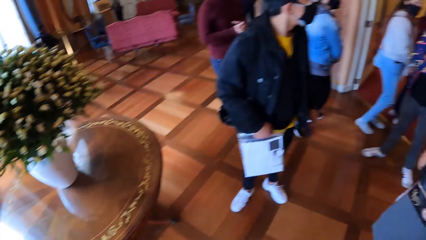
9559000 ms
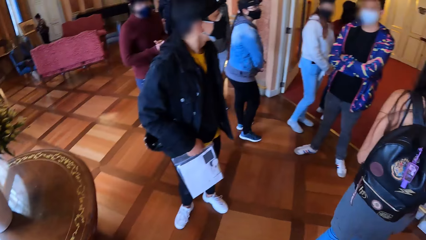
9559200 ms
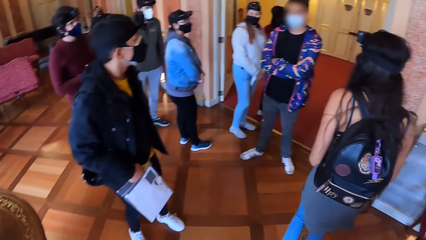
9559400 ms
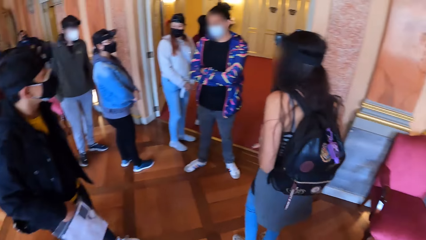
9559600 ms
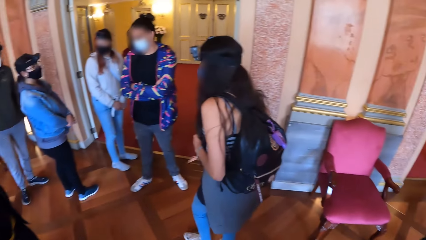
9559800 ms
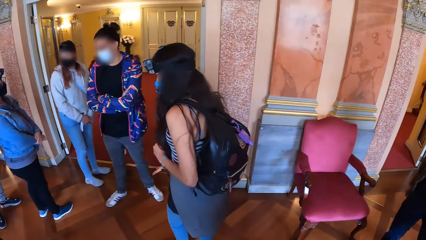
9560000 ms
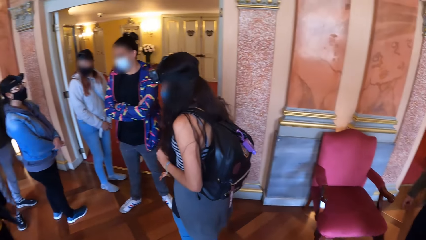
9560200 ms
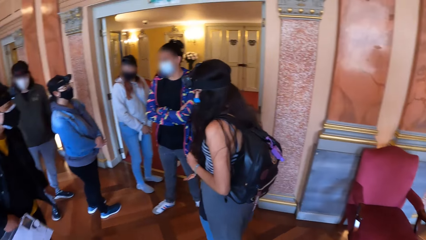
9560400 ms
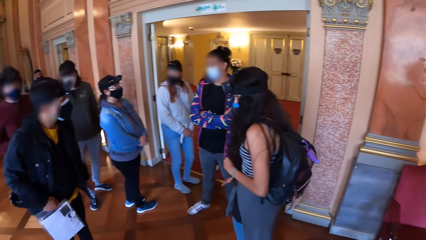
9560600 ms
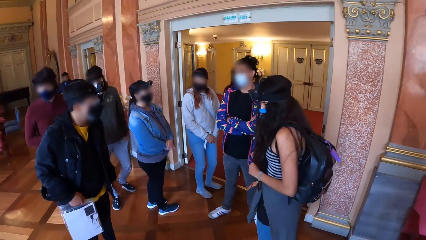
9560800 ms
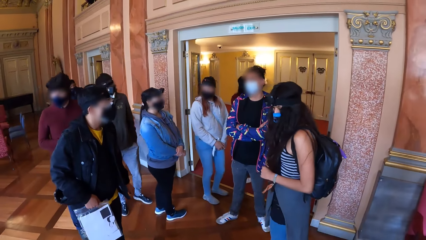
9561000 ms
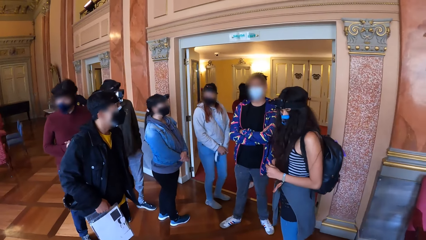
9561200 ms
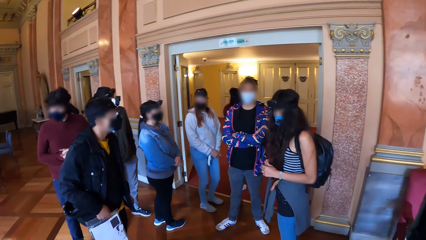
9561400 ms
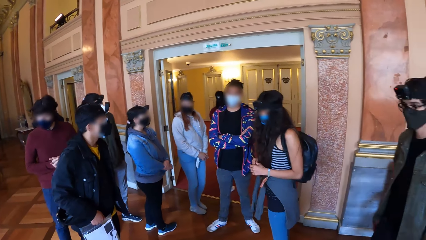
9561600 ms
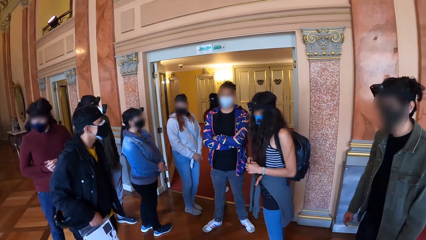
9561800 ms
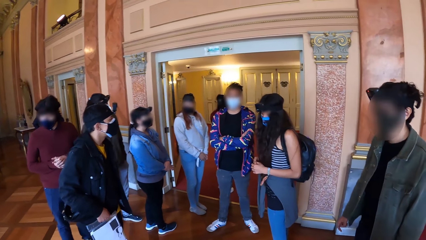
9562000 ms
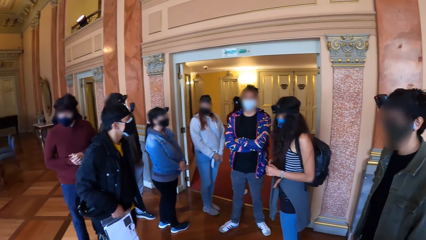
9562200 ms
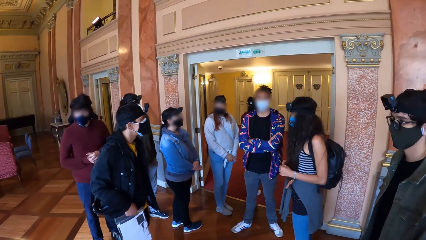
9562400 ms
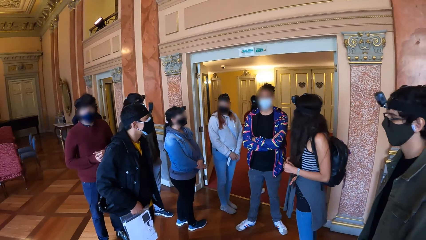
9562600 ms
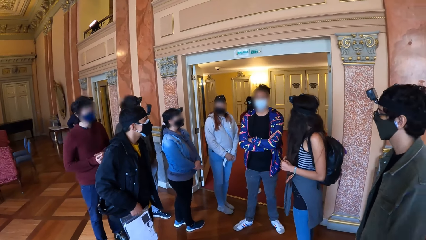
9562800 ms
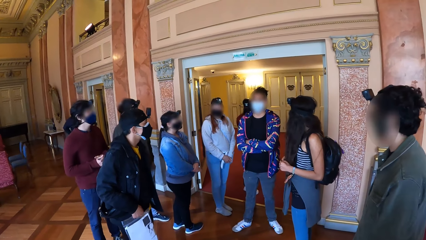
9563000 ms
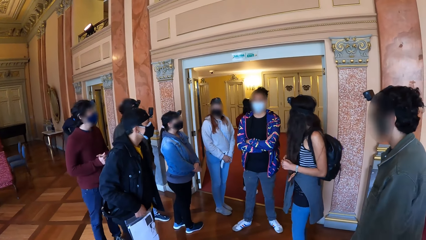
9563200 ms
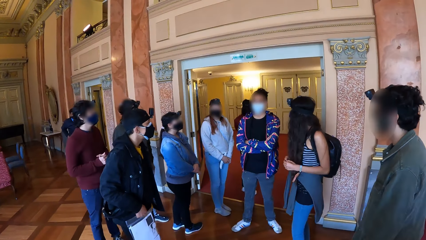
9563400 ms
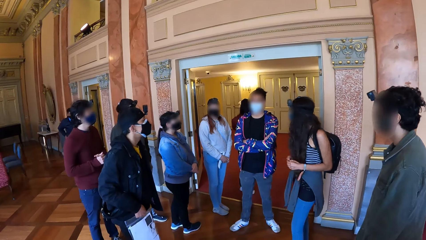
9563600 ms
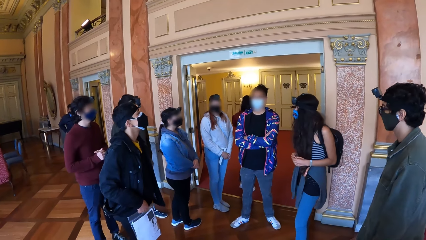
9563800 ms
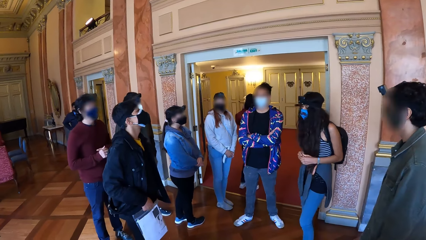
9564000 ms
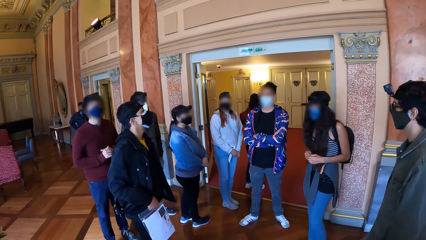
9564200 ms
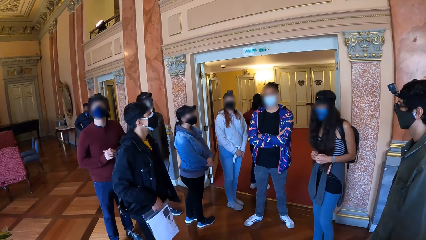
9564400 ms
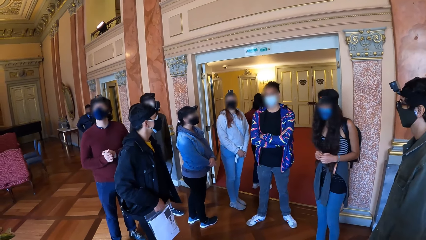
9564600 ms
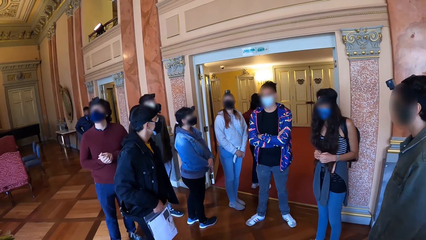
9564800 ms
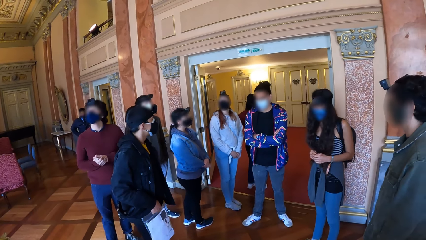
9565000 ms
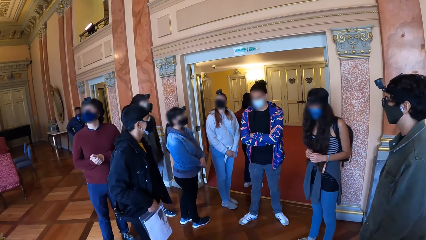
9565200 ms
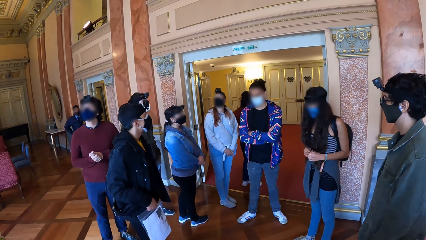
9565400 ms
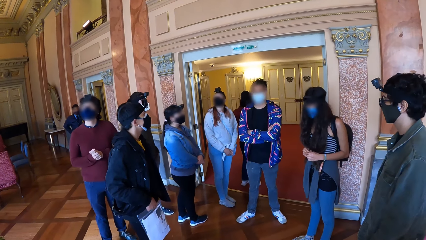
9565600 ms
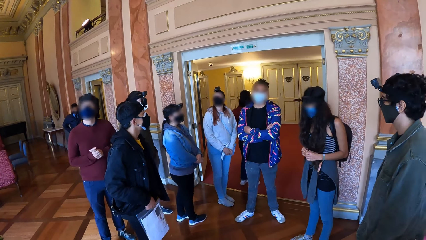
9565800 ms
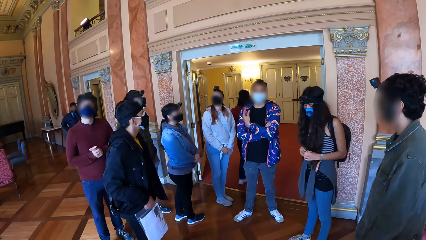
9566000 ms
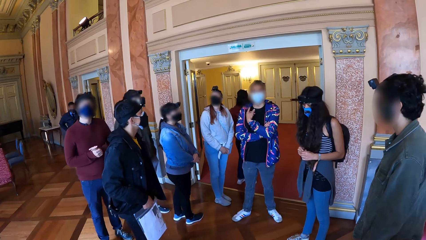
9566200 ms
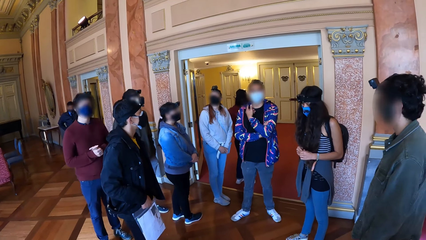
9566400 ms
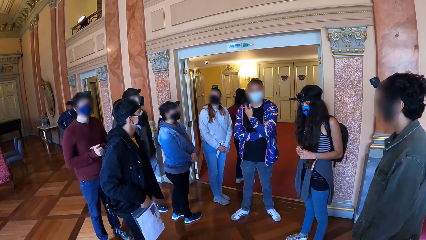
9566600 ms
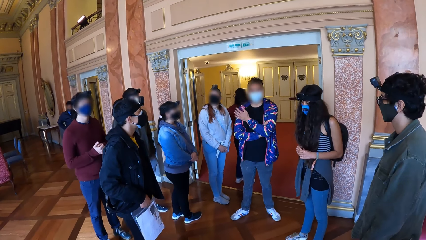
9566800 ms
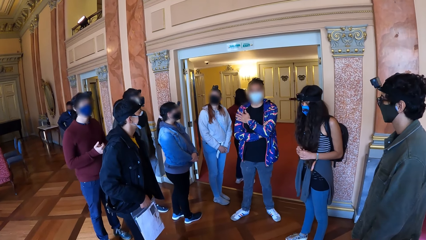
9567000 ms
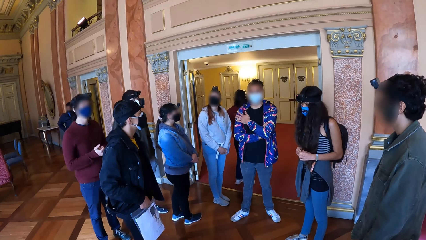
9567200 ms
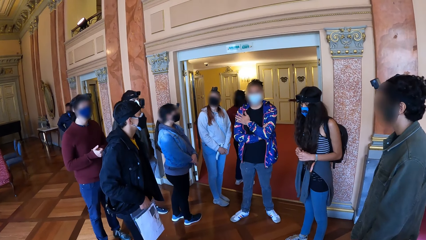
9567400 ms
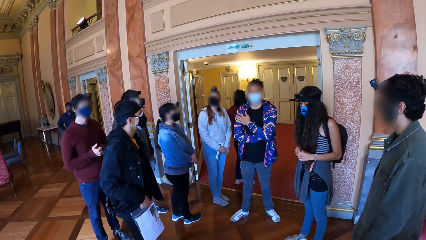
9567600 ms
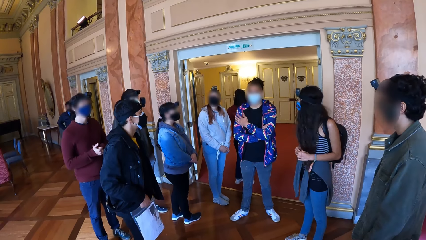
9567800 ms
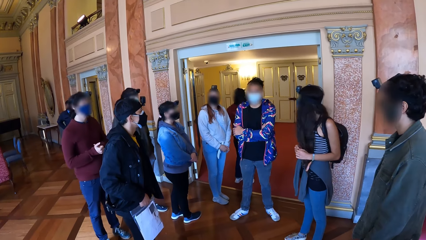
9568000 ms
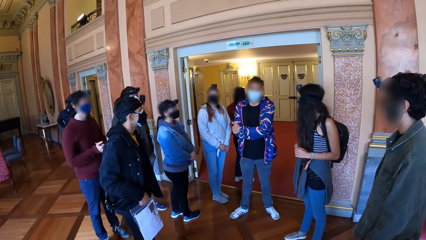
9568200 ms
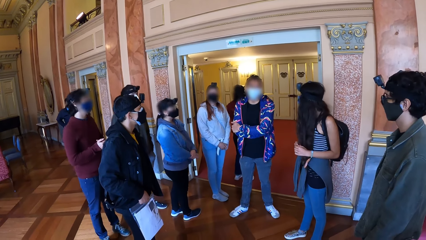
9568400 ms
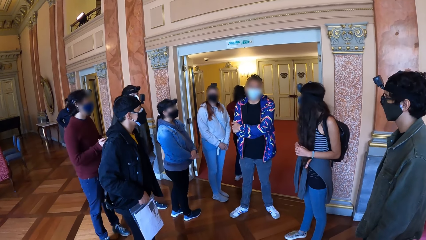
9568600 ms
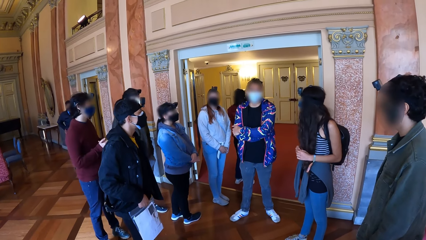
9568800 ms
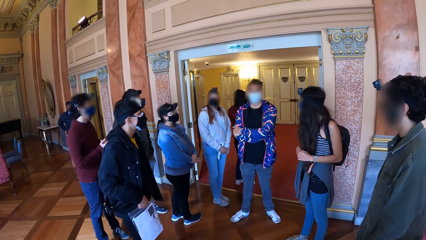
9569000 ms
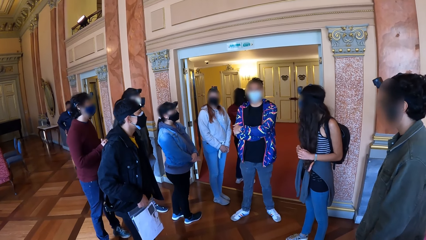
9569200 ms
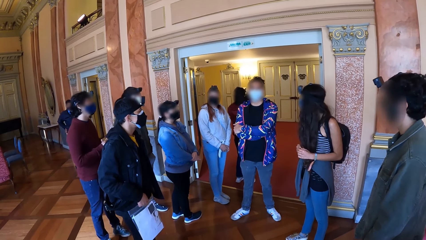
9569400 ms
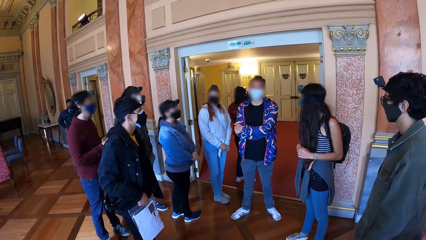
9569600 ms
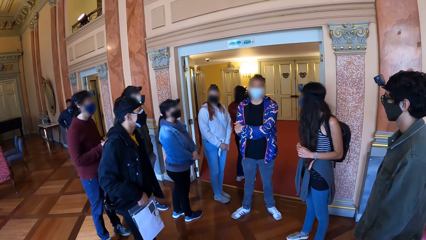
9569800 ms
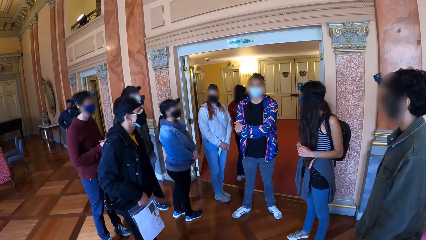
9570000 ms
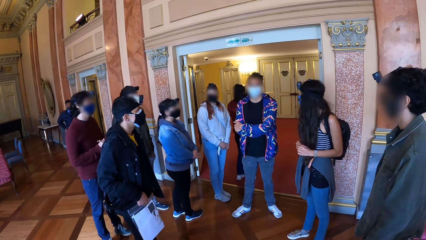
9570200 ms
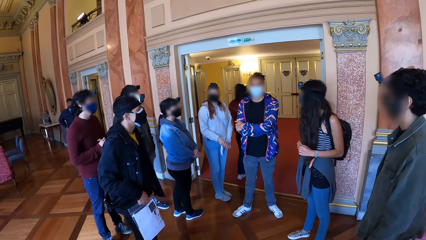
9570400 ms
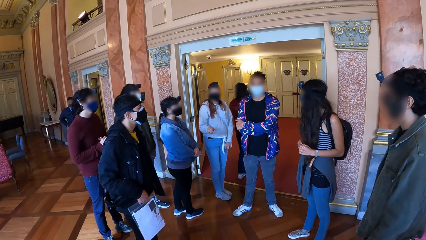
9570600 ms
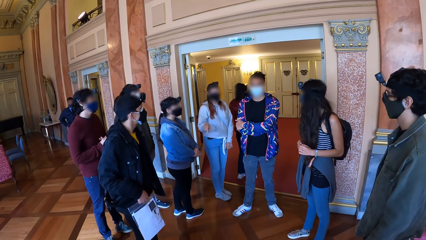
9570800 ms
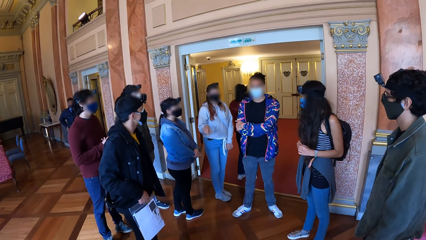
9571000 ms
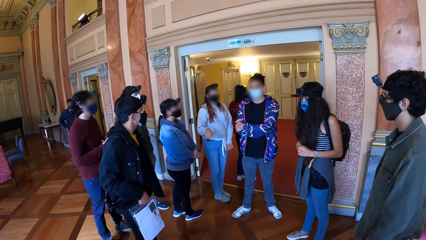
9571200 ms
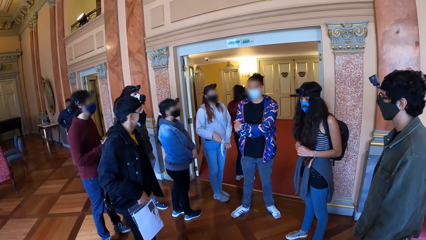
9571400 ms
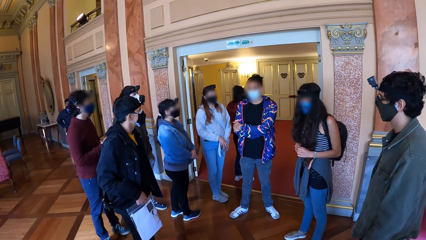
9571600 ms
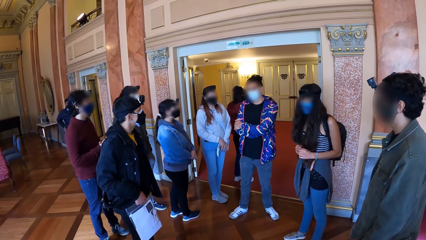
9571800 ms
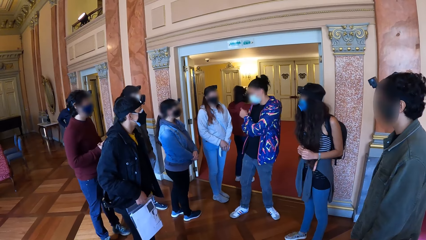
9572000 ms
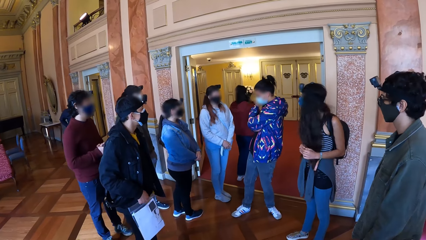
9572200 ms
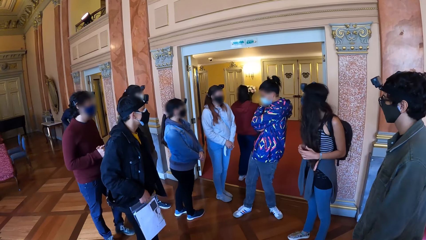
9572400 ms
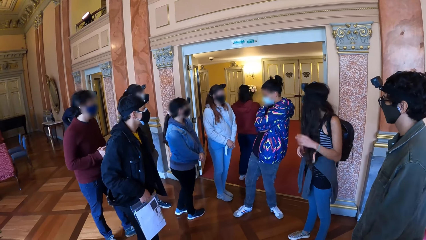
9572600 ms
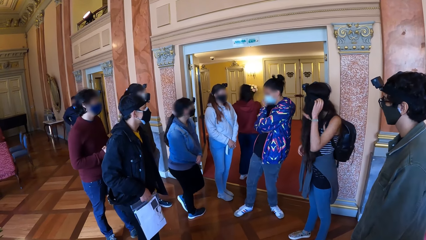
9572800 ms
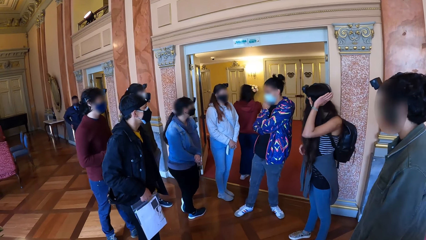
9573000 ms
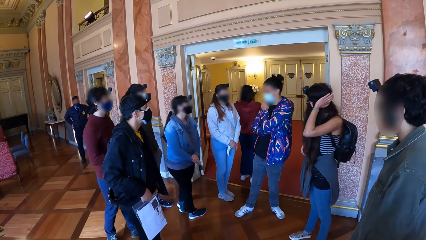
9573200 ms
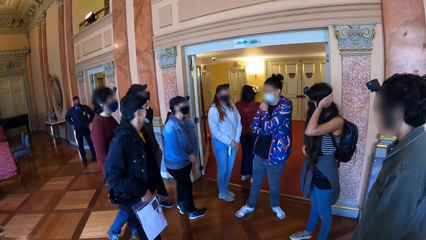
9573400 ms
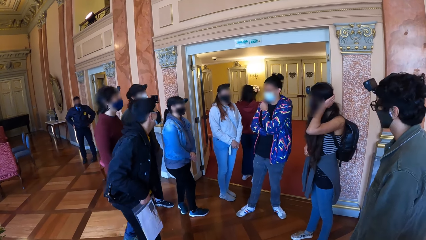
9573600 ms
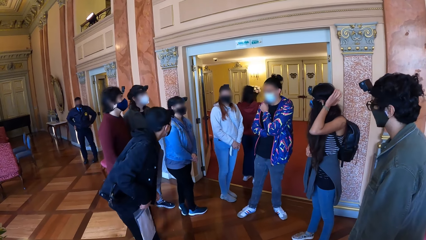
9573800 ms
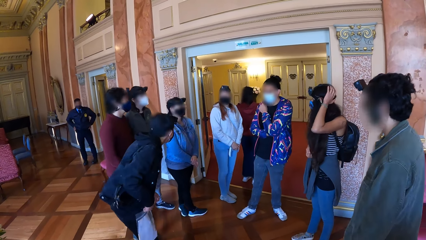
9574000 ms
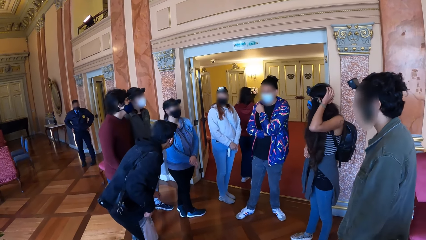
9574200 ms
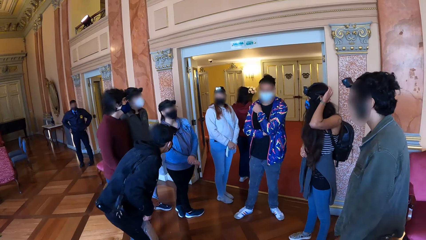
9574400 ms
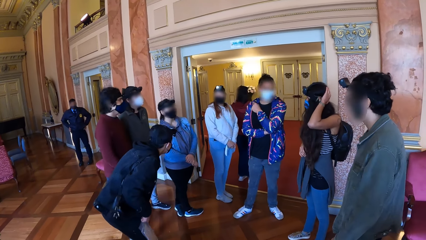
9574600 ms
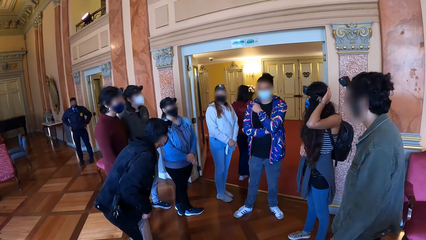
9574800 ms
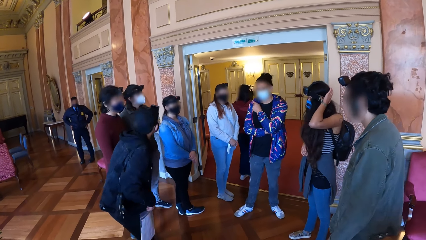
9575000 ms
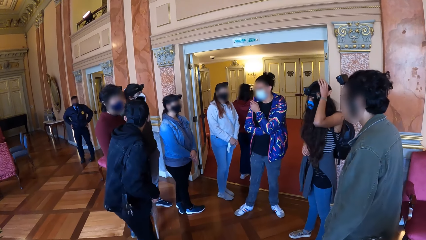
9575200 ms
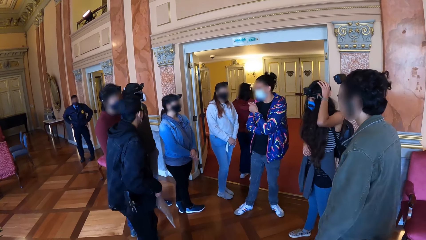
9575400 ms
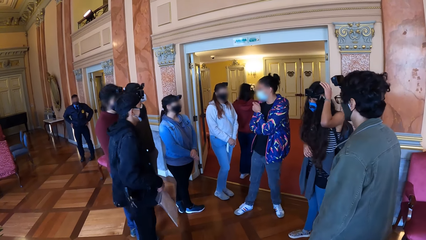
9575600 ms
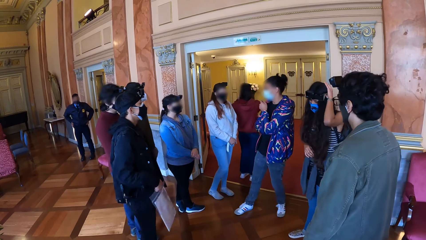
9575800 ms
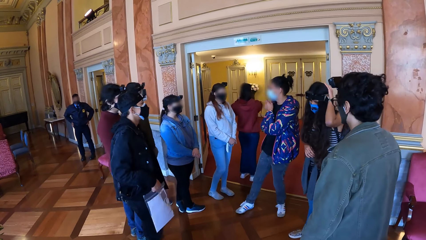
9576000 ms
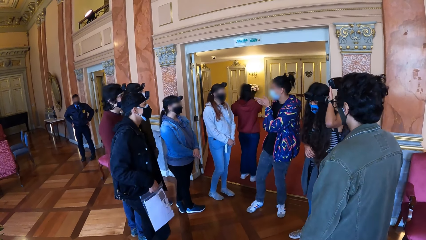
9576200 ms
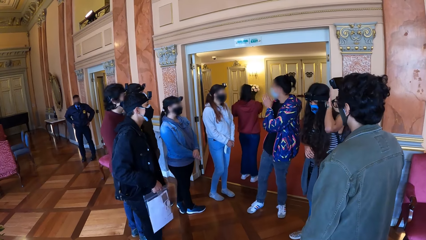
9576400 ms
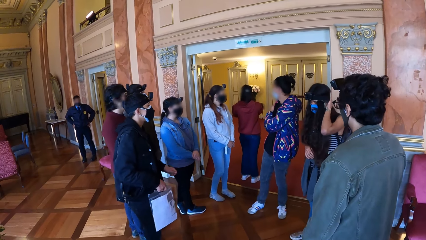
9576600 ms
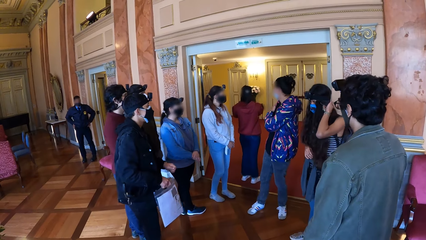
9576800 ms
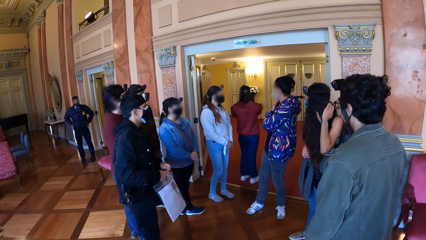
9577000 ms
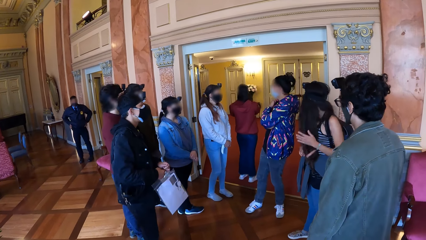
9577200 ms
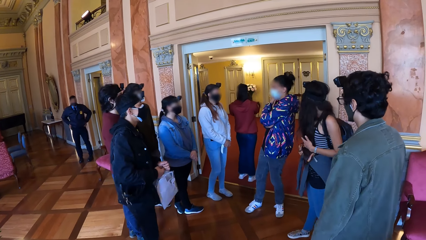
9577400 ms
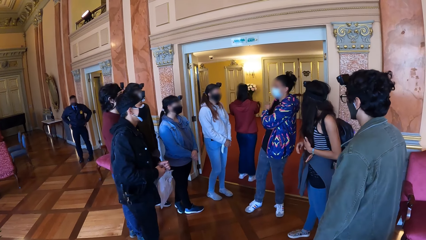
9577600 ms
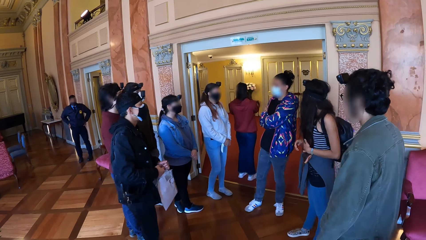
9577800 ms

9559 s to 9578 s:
The camera wearer looks around. A person talks with the team.
